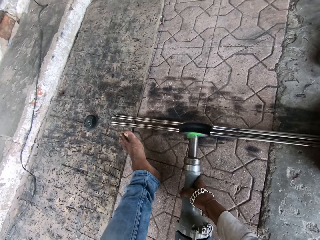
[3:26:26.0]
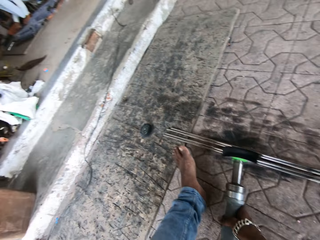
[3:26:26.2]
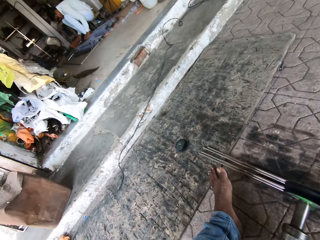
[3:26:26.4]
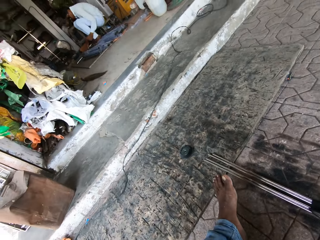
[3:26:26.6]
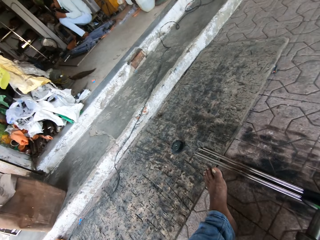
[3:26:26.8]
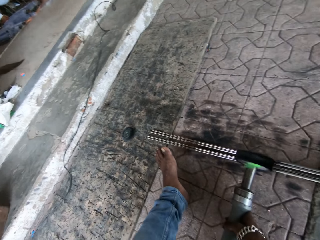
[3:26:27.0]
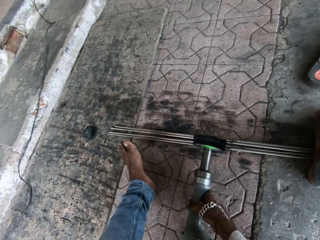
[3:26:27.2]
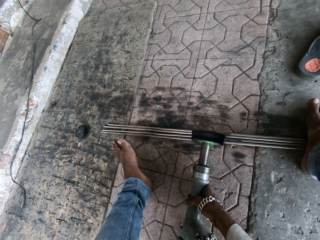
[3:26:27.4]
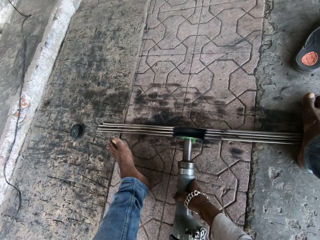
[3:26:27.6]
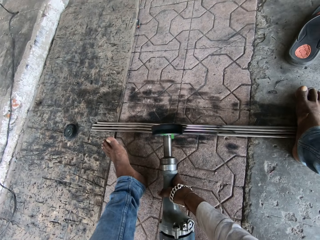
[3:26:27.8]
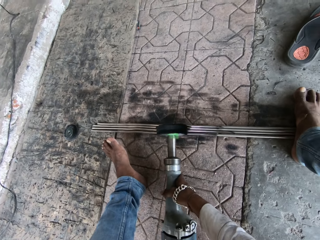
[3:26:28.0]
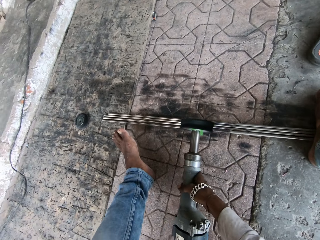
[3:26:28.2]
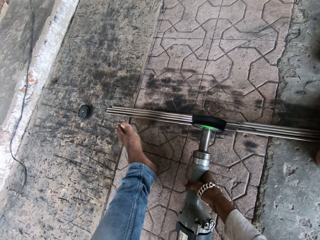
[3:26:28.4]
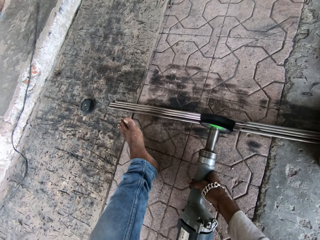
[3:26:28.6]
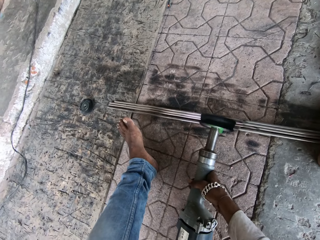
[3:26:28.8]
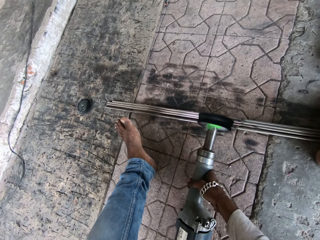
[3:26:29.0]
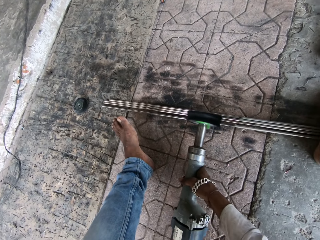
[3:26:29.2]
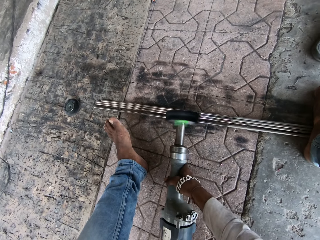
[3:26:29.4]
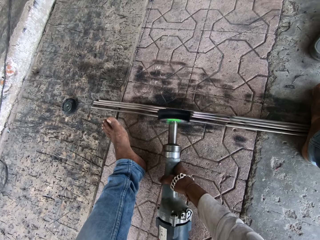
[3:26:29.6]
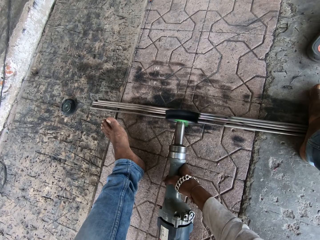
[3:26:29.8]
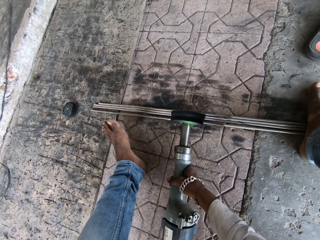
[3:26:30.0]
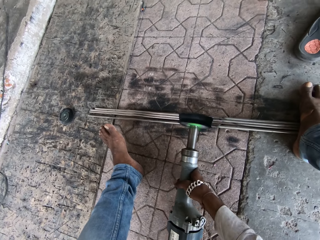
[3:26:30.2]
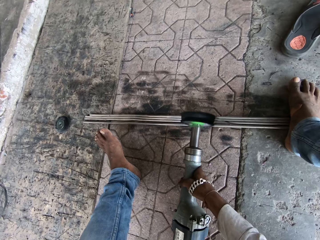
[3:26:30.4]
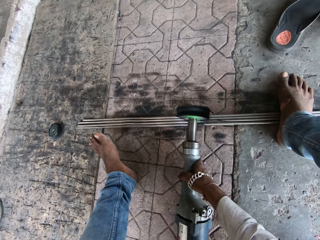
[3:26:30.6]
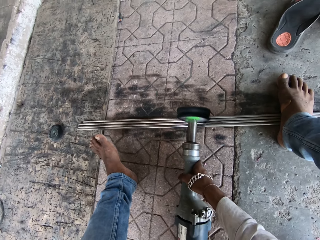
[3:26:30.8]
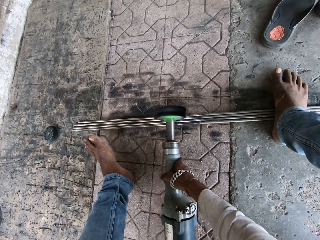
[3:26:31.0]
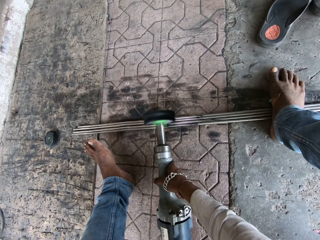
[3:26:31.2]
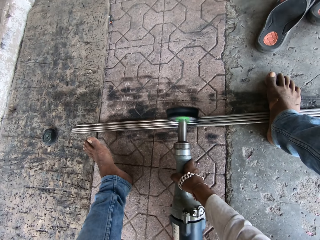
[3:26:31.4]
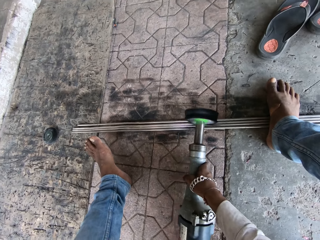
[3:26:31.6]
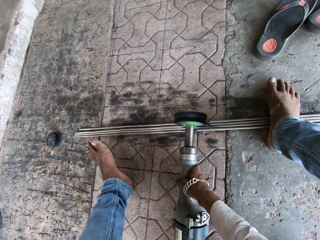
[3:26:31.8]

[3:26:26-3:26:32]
A person sits on the chair.

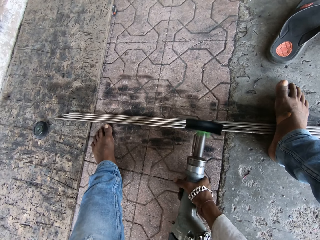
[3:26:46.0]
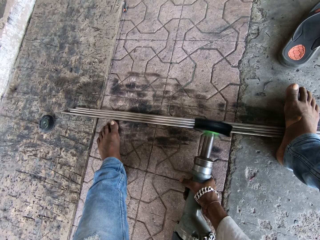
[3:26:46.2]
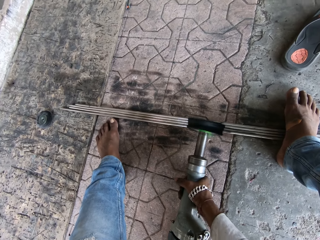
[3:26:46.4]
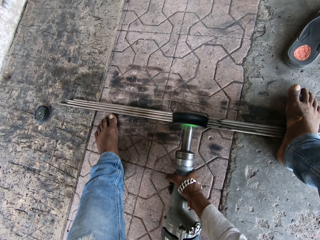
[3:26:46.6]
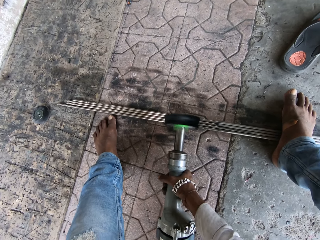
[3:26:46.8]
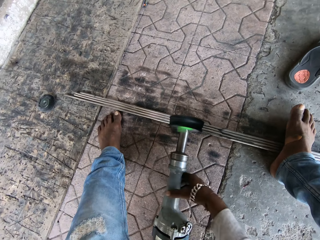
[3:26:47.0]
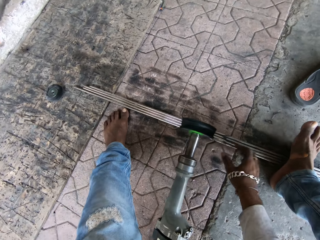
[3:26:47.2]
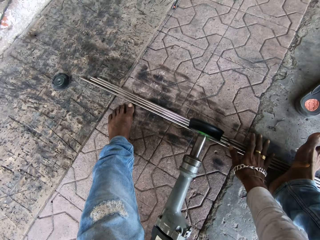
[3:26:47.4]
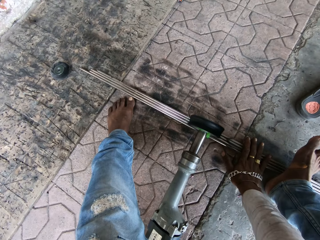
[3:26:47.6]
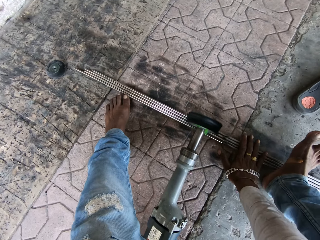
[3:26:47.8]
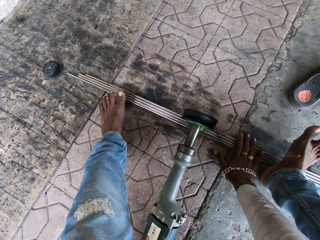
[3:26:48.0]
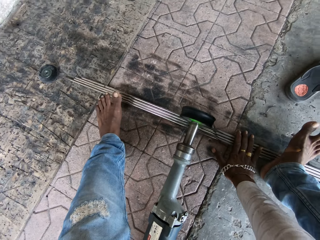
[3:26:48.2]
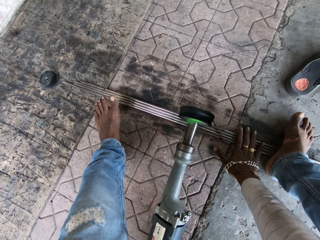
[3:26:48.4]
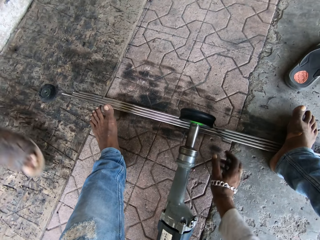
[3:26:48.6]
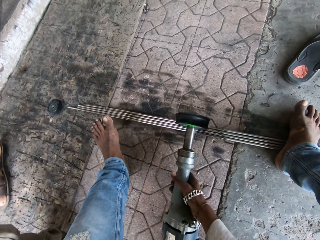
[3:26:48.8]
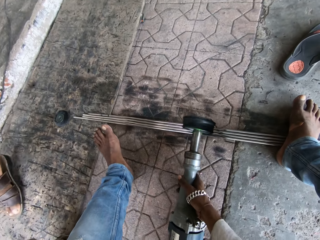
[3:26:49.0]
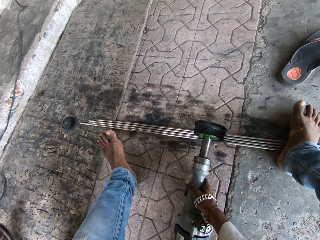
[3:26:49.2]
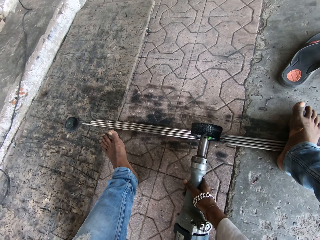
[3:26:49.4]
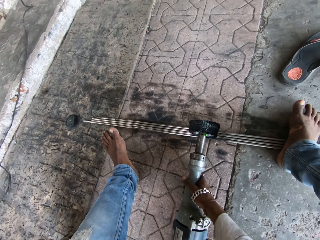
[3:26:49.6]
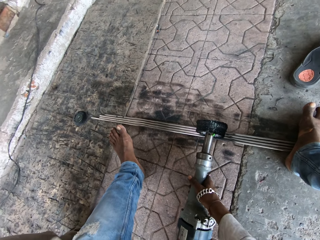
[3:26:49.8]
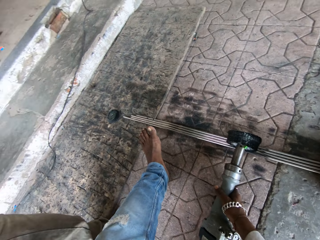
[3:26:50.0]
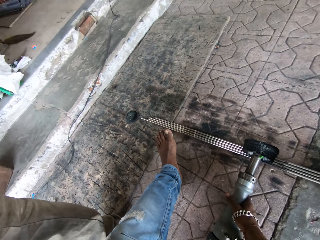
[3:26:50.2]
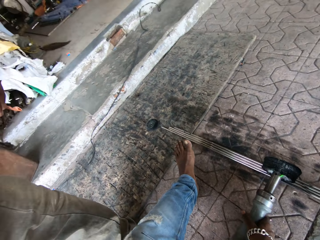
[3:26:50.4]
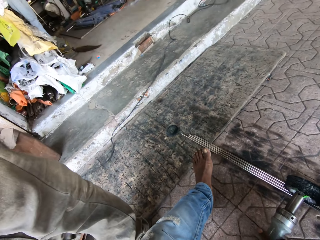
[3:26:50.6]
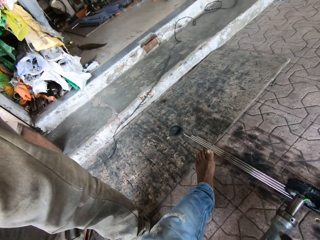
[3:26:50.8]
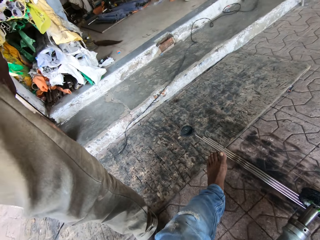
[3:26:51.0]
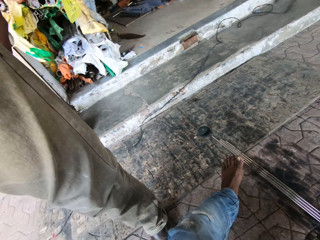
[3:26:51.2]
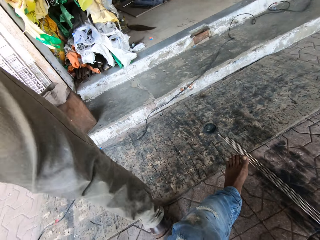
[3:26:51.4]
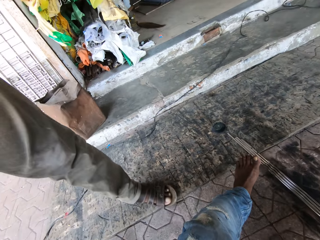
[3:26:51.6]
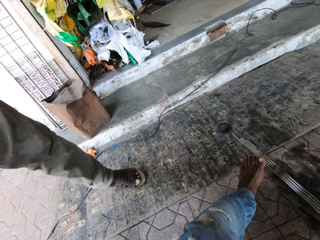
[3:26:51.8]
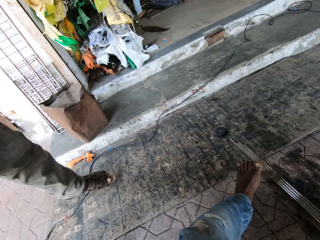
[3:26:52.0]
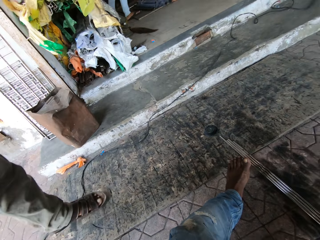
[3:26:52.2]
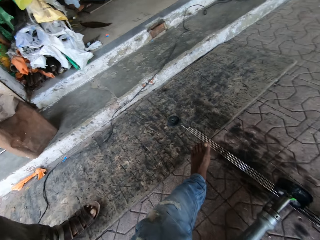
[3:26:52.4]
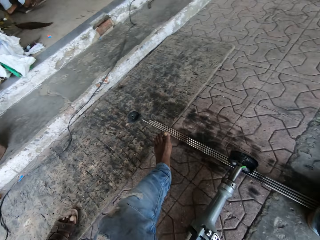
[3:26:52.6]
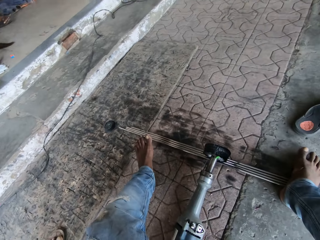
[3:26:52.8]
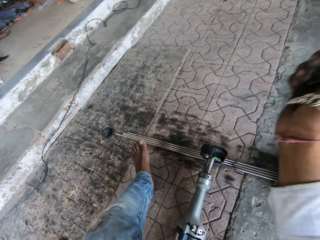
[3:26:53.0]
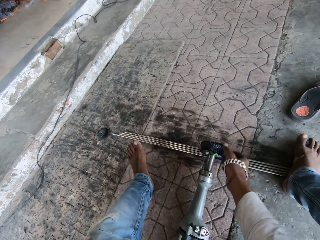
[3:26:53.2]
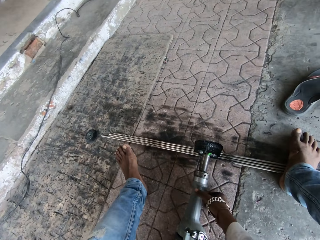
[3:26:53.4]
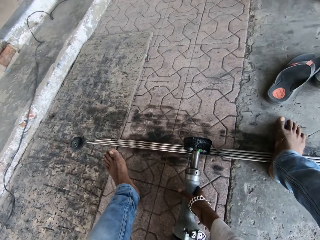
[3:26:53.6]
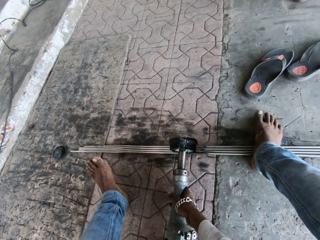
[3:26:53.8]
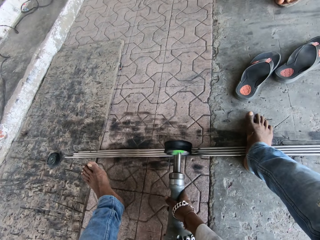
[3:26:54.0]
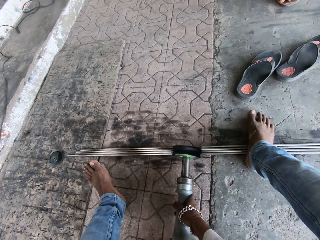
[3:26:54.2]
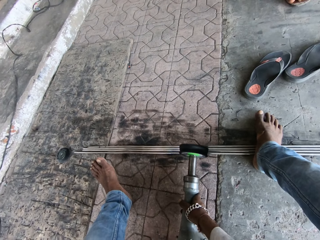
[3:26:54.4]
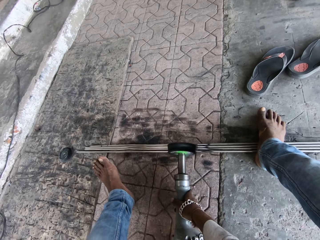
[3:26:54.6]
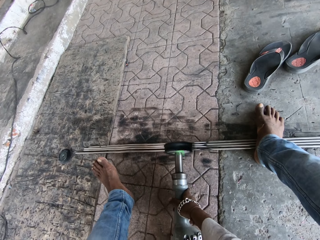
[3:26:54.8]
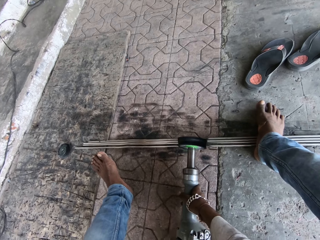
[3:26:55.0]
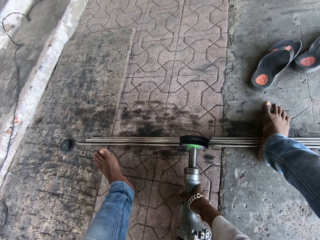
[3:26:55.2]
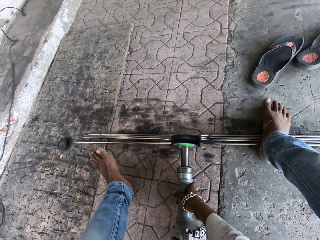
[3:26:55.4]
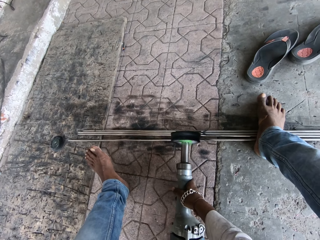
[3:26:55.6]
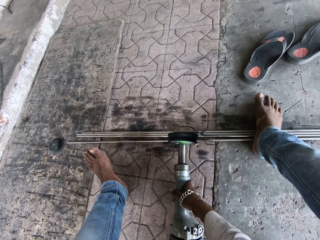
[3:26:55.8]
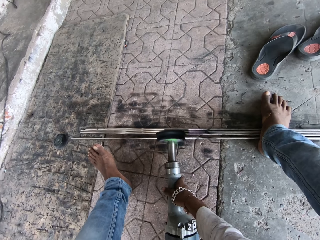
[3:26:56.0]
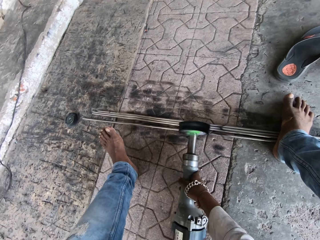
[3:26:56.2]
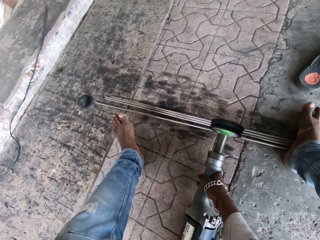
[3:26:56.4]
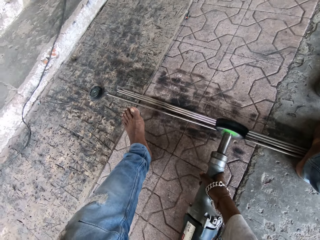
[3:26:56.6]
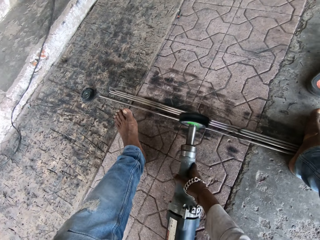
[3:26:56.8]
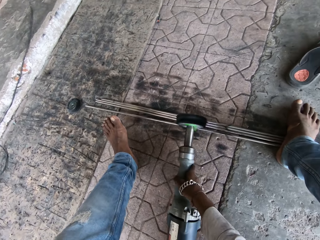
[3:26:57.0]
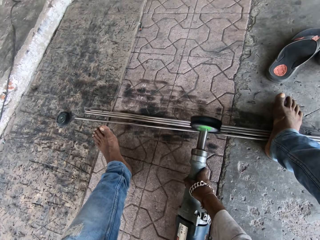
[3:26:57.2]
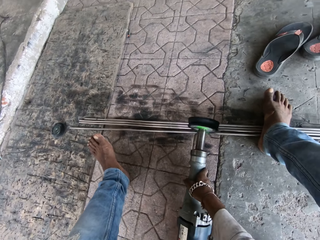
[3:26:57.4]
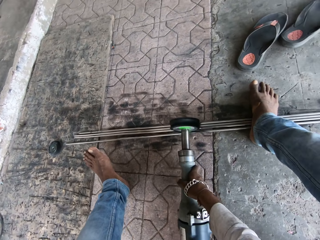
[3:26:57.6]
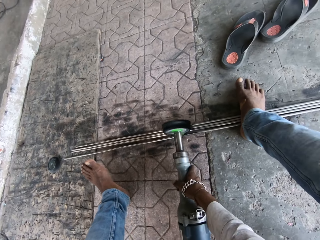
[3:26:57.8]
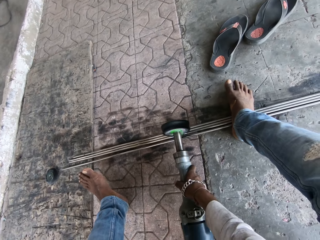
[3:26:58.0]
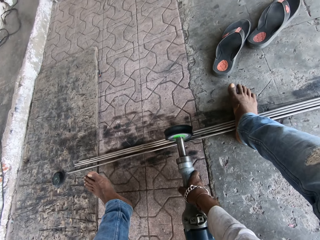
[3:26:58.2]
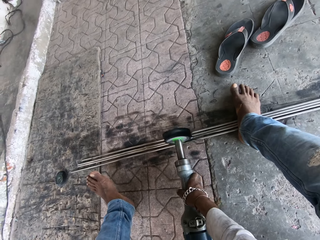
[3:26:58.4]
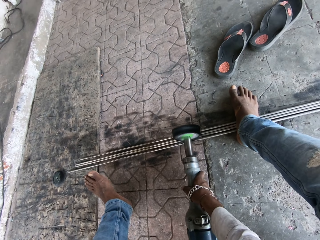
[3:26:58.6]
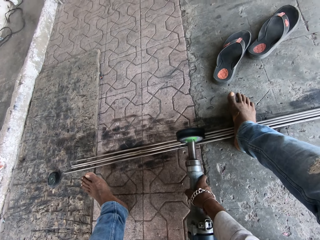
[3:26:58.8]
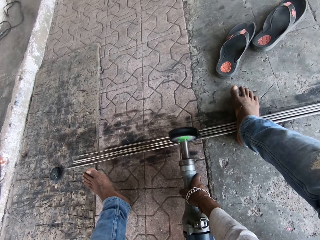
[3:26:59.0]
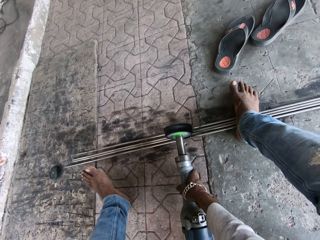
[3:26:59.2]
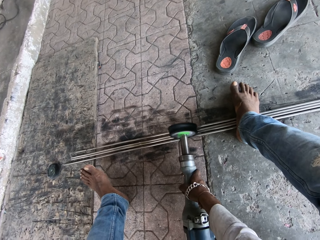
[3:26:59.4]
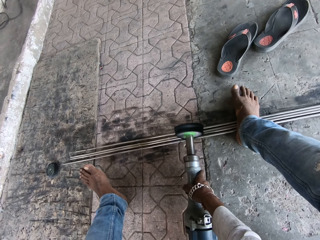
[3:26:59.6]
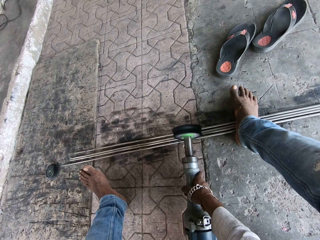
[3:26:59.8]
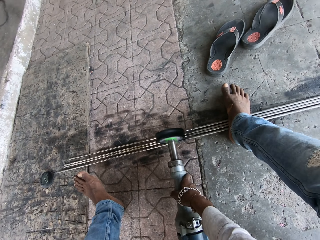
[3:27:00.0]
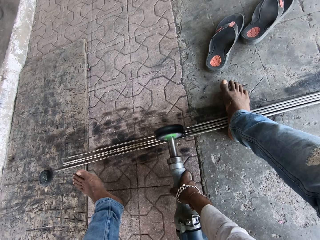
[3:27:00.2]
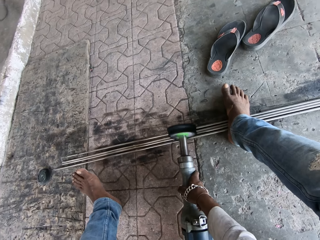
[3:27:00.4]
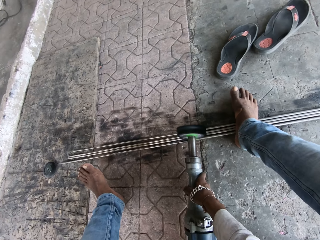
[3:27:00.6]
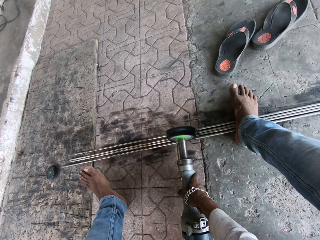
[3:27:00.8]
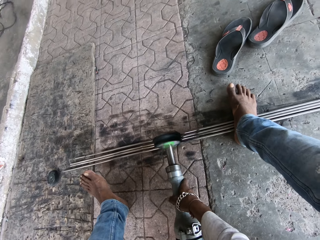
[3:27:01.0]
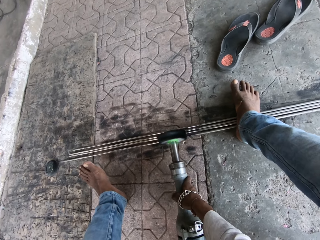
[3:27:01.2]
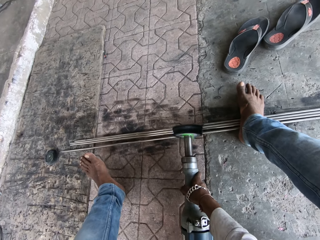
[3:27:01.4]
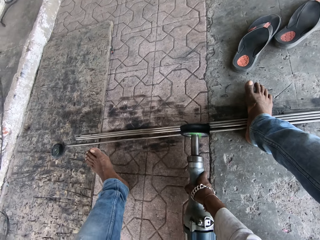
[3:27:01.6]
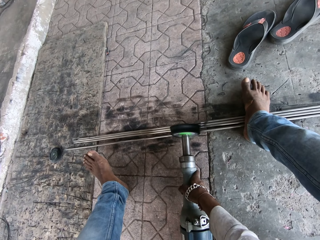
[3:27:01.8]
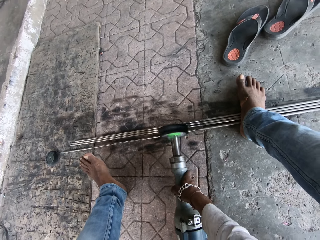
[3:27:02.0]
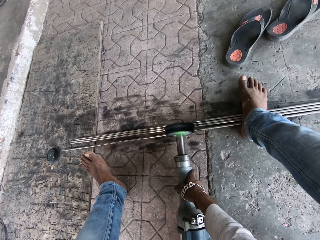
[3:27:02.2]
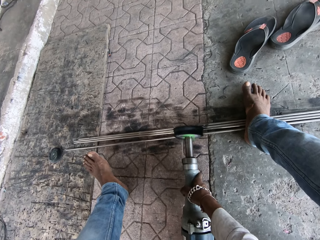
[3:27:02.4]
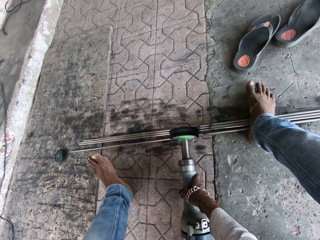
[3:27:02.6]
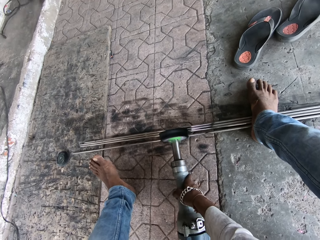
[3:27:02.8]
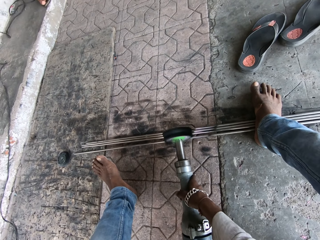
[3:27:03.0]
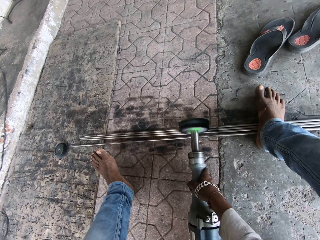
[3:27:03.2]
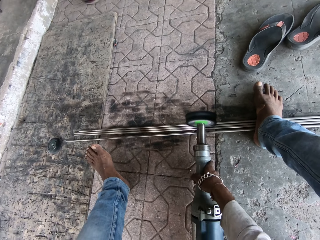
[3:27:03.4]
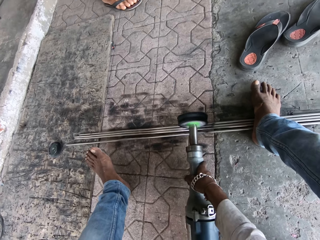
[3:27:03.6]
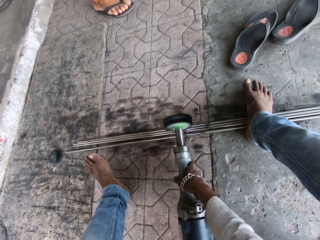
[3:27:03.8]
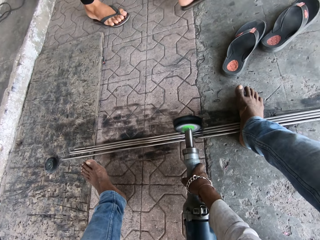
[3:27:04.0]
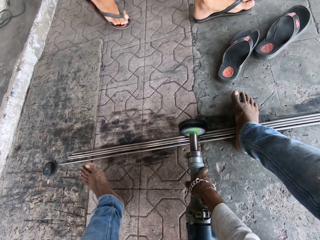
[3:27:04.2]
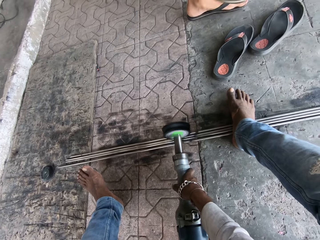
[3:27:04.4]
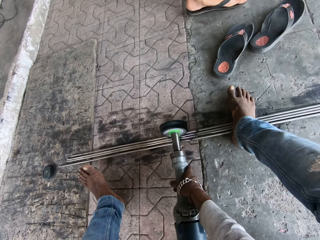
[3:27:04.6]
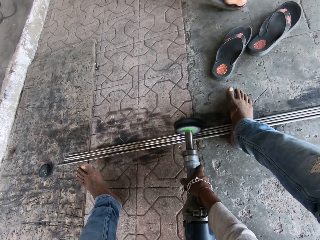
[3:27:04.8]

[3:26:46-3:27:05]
The camera wearer touches metals. They hold the metals. They pick up a polish machine. They hold the electric scraper.
